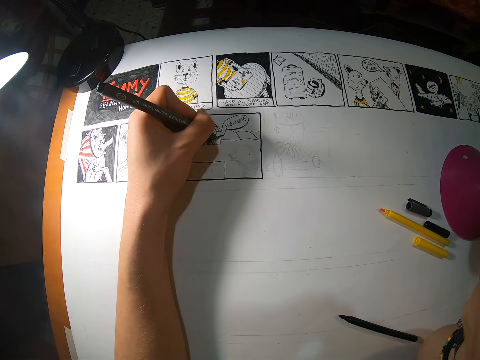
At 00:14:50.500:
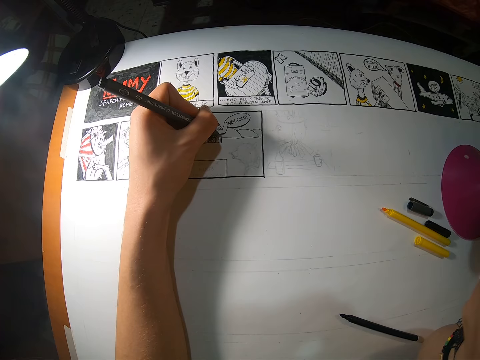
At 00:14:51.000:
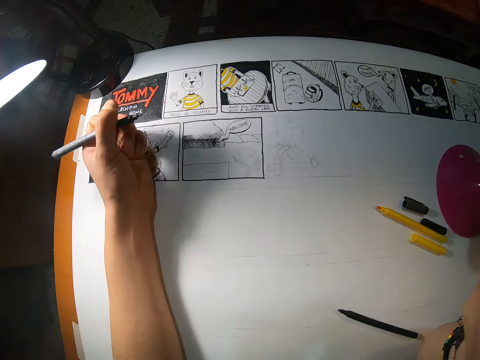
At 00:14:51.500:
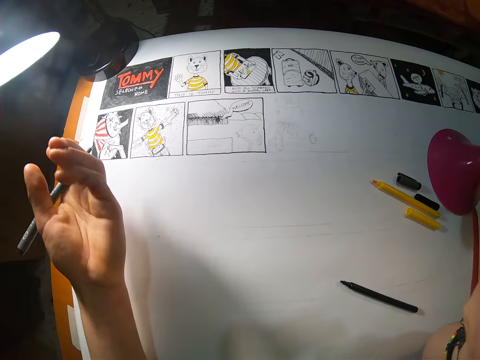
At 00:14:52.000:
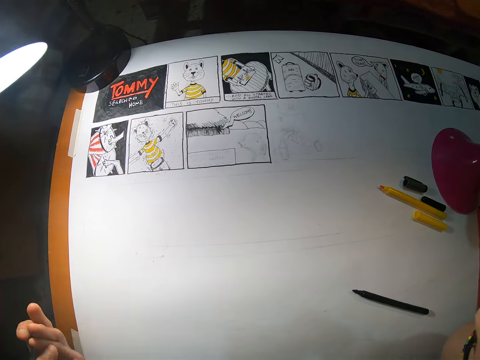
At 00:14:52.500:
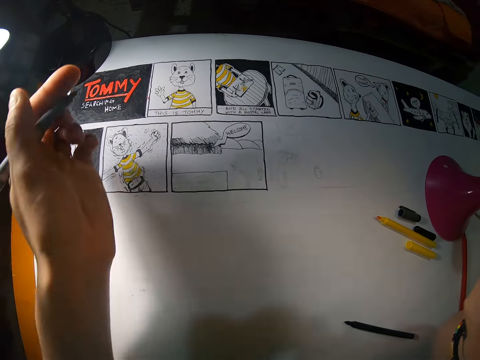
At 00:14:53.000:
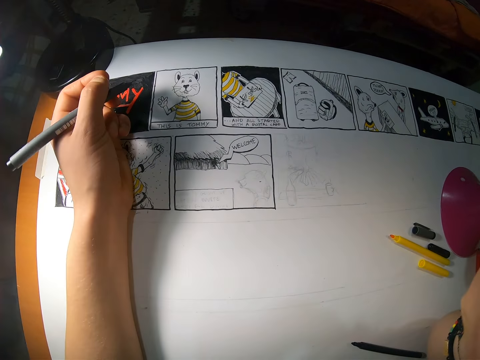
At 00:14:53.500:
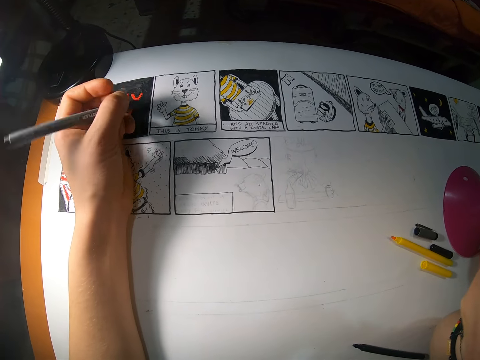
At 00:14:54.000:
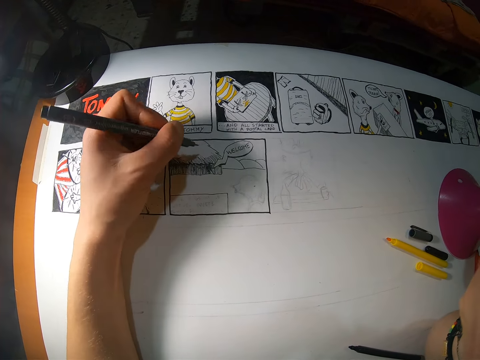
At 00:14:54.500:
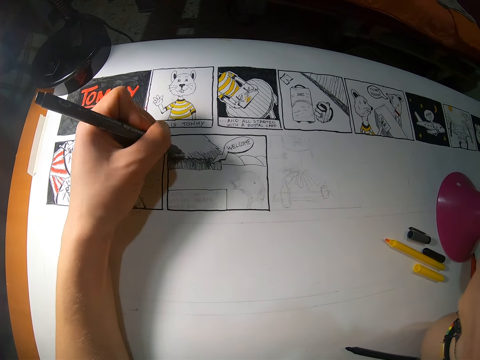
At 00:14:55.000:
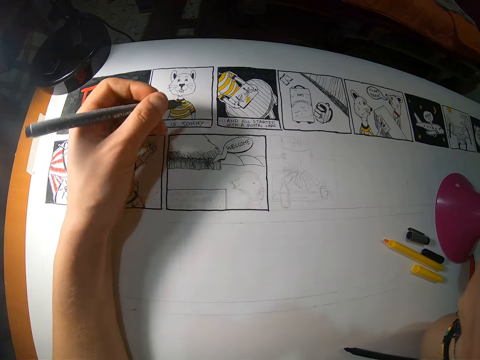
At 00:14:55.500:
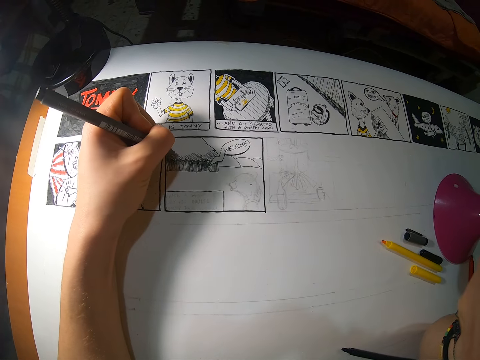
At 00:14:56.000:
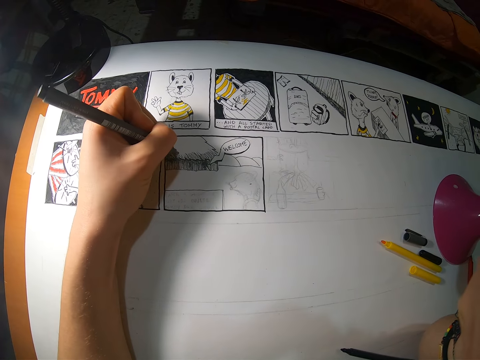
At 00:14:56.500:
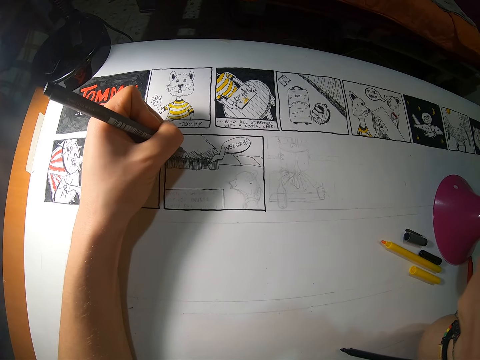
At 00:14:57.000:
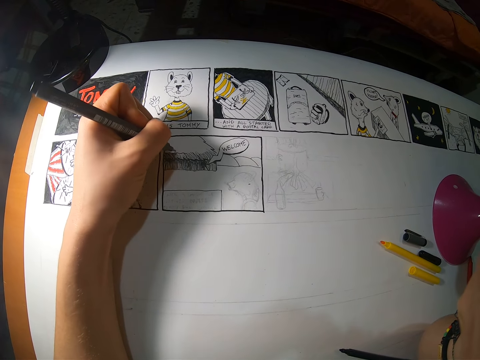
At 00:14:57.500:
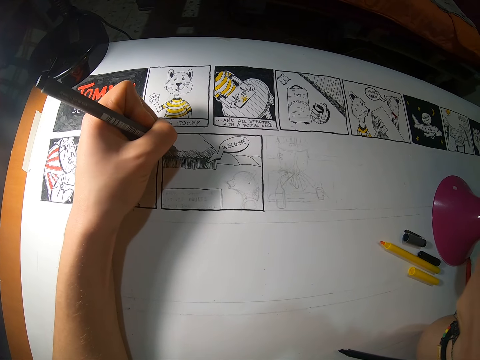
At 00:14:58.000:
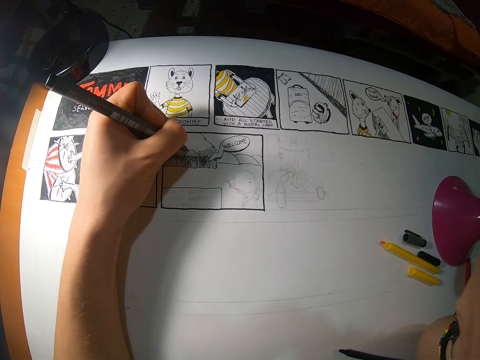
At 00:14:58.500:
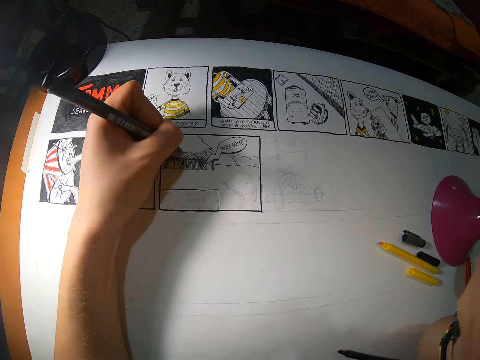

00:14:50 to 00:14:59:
The camera wearer looks at their hand. They draw on the paper.

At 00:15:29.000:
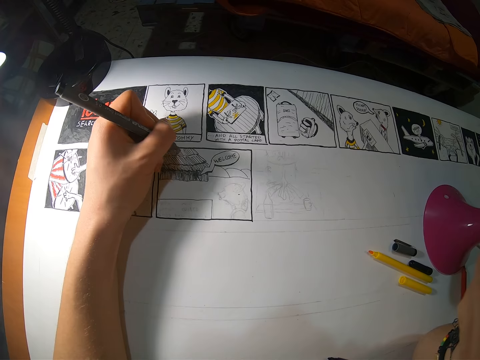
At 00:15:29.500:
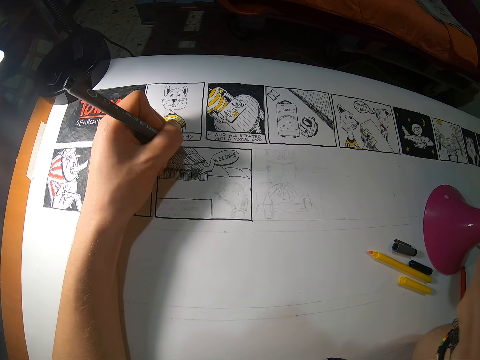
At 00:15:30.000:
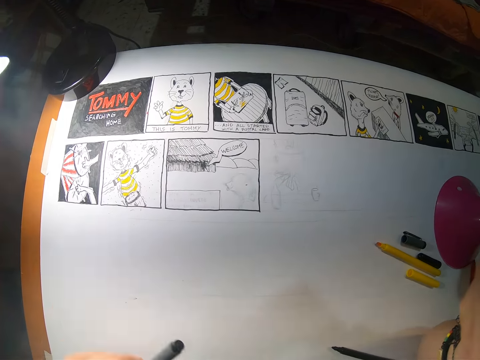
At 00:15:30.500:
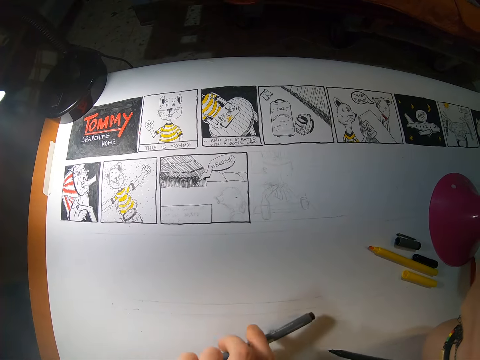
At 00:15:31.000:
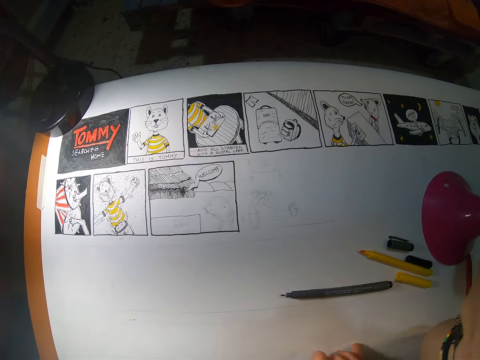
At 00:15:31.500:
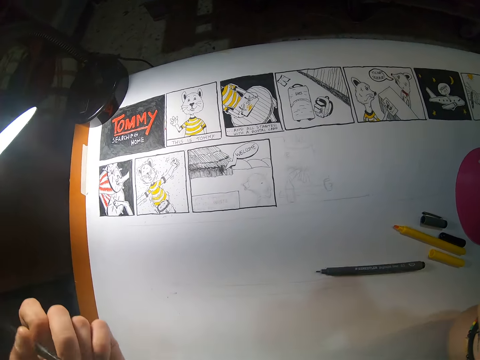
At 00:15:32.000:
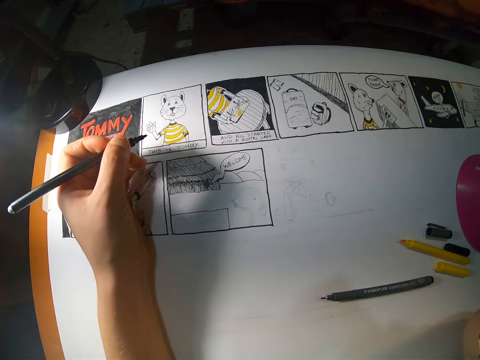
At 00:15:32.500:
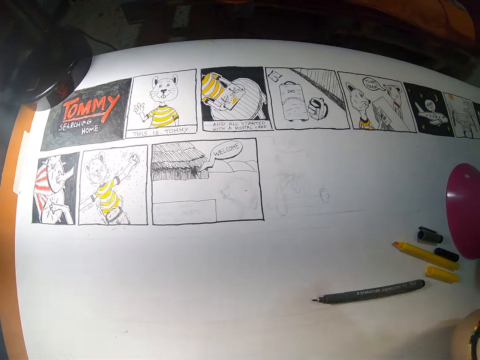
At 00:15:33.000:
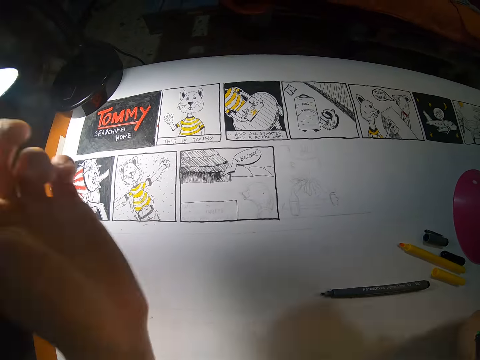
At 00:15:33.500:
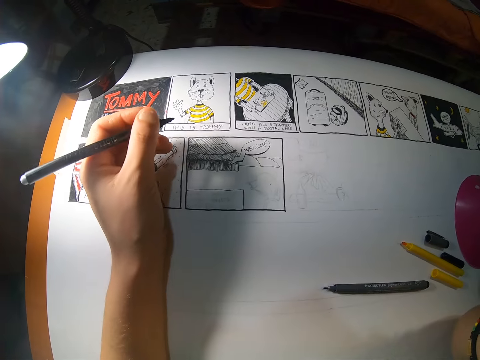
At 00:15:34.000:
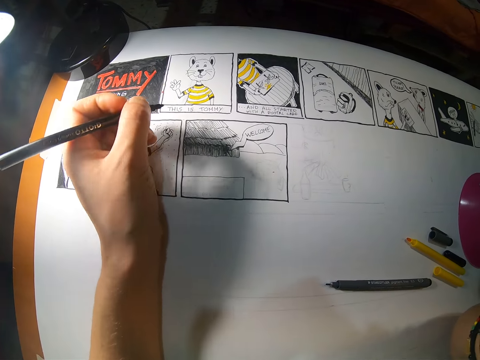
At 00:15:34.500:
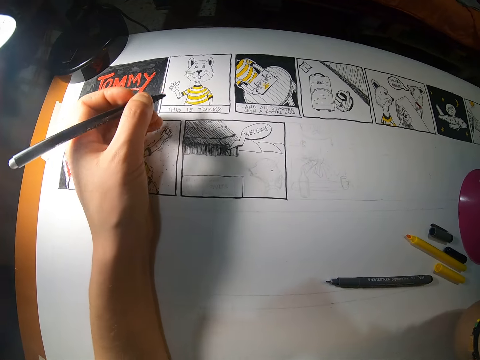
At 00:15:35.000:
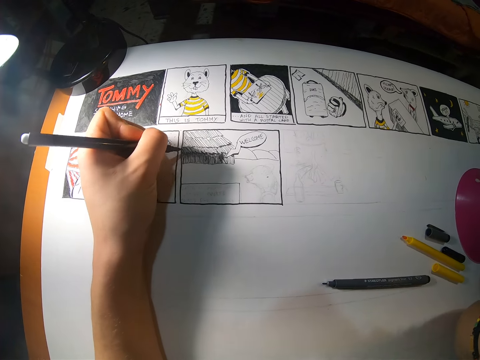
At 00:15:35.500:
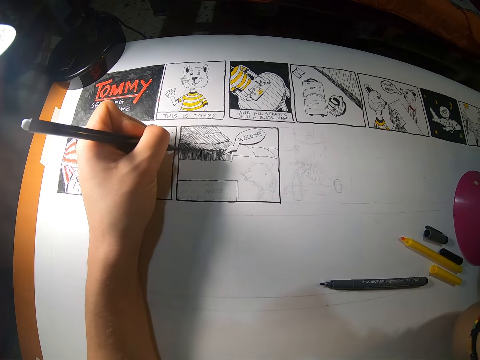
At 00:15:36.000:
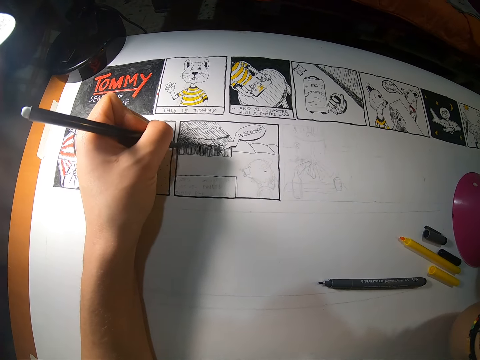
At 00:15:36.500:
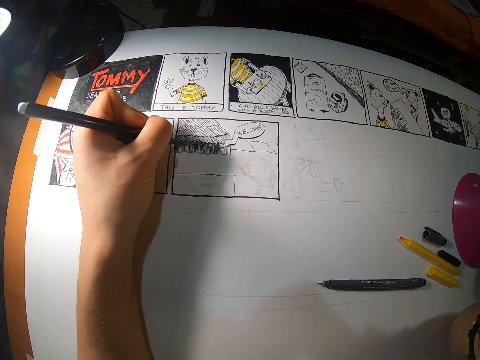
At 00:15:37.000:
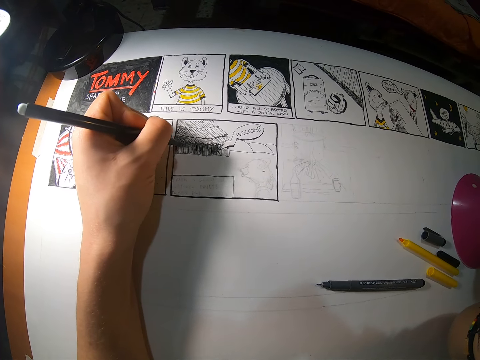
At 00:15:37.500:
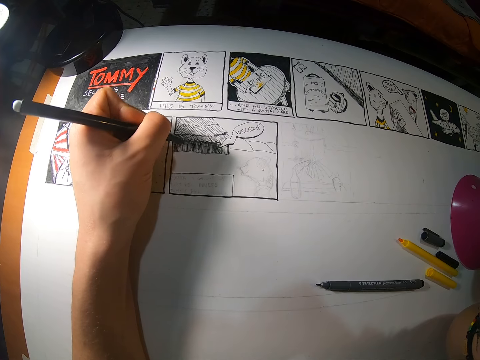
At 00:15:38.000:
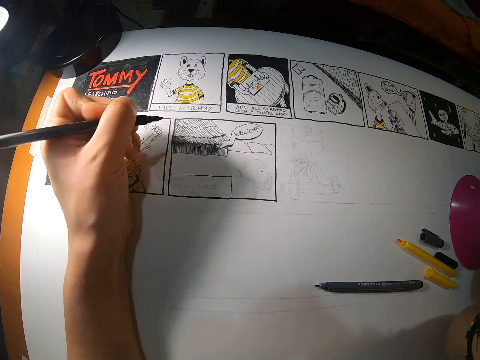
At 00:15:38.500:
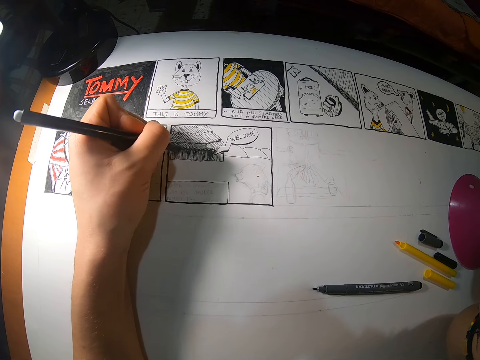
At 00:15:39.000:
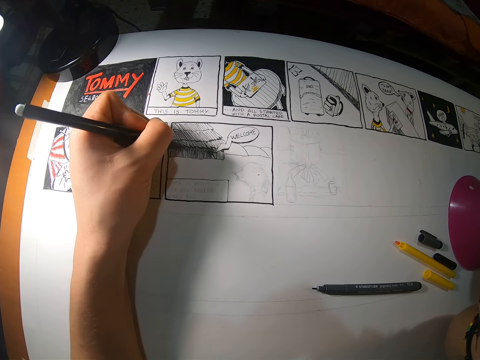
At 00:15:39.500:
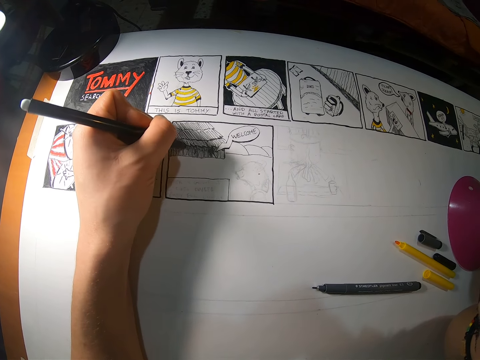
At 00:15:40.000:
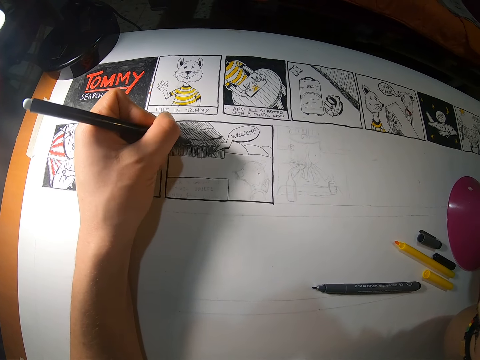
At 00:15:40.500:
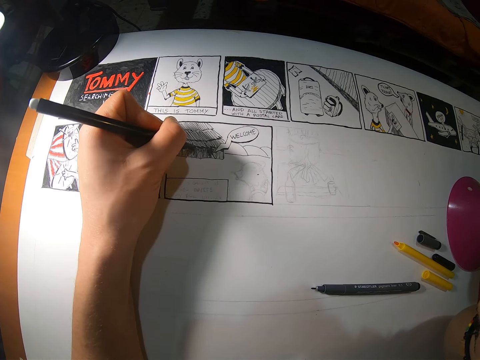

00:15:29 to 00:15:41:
The camera wearer drops the pen from her left hand on the drawing paper on the table. She picks up the pen from the drawing paper on the table with her left hand. She draws on the drawing paper on the table with the pen in her left hand.

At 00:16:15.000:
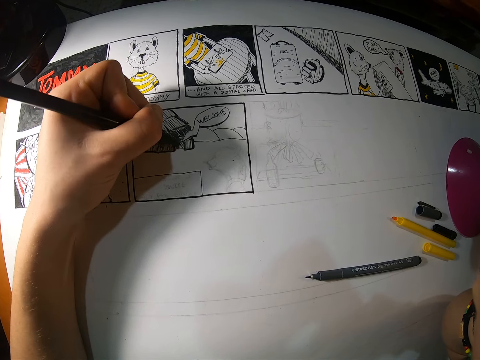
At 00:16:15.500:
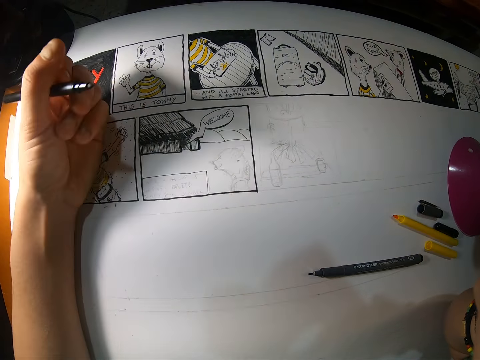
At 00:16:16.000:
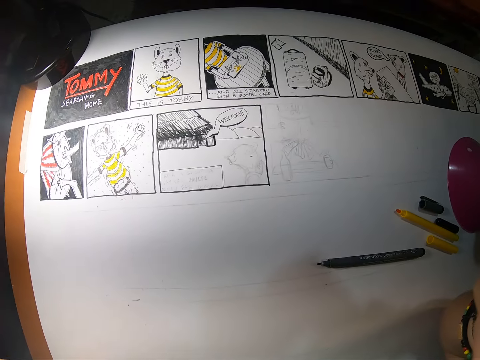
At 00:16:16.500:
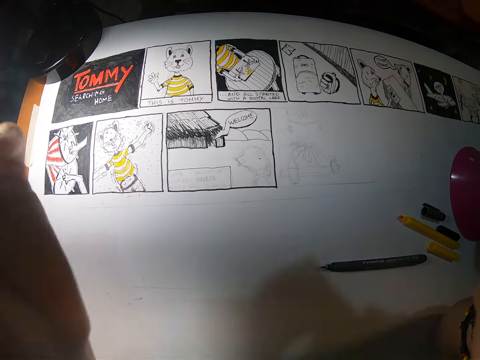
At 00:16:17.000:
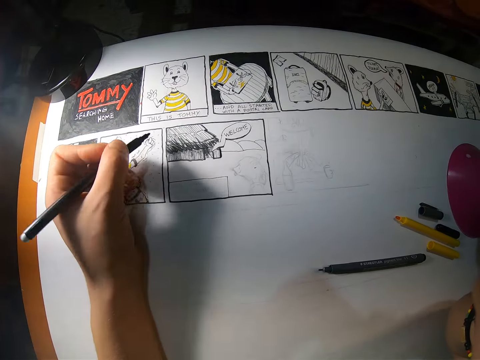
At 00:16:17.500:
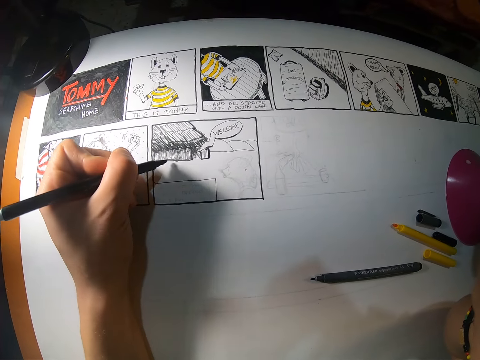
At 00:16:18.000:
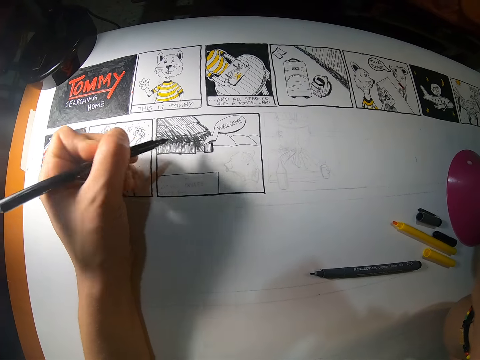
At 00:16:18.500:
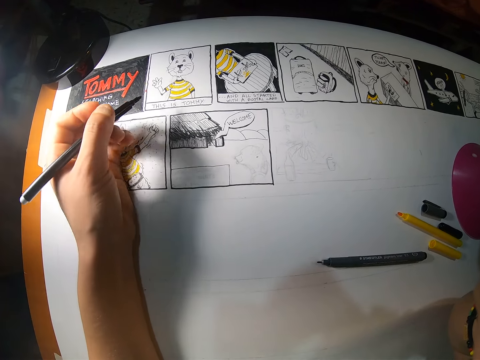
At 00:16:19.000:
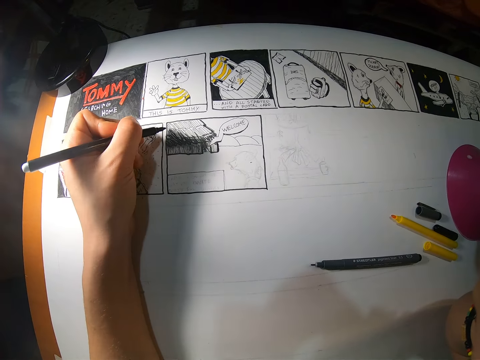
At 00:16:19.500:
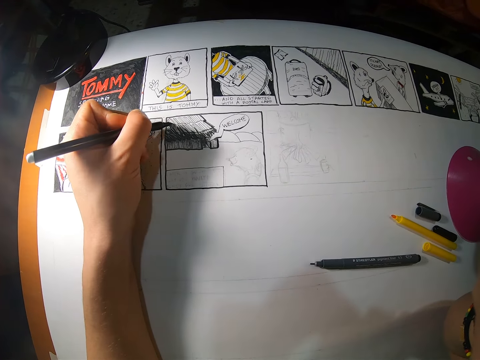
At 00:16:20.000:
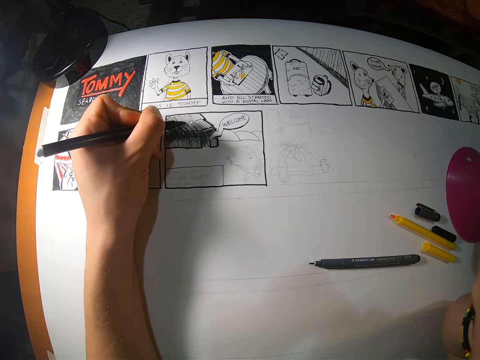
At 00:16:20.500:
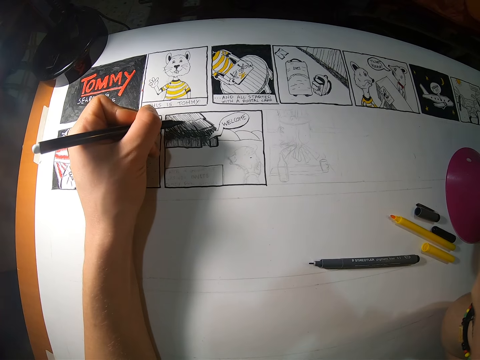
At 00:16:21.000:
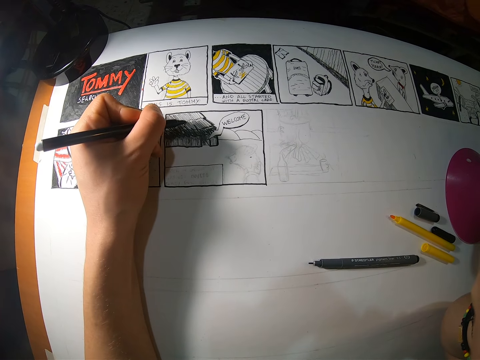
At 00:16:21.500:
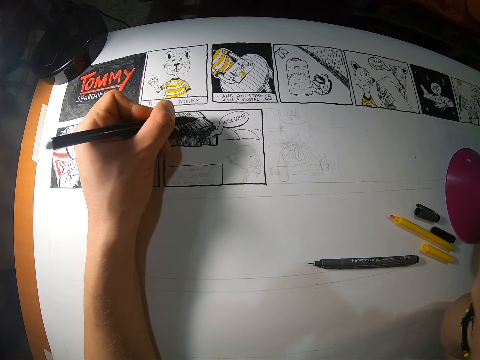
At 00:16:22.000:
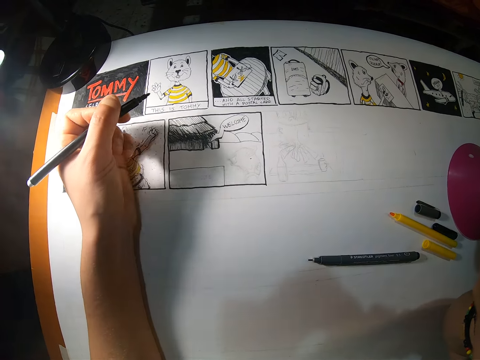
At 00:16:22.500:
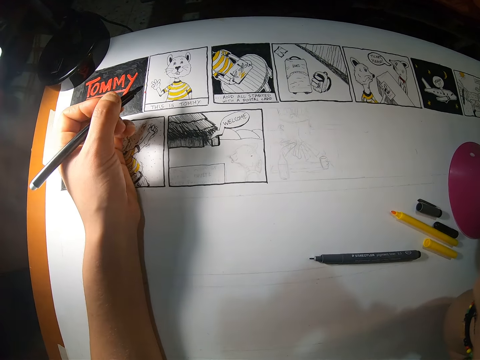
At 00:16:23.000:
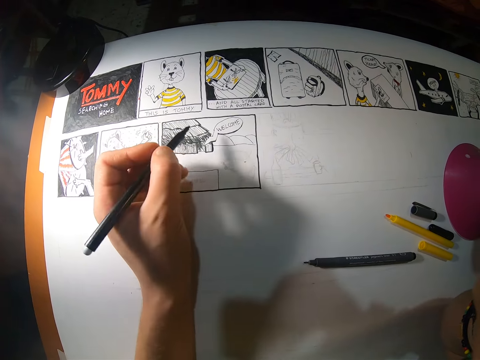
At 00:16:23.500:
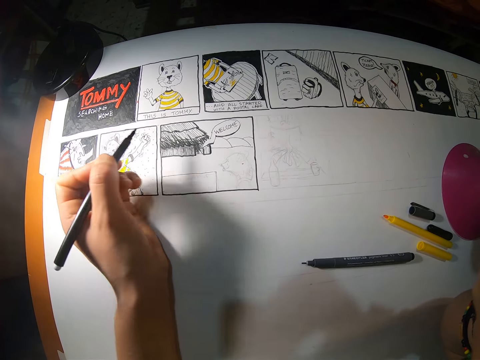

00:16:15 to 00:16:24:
The camera wearer folds their hand.
